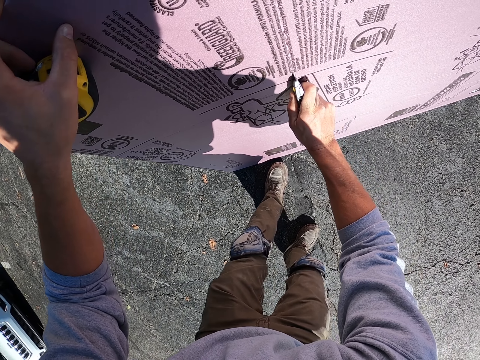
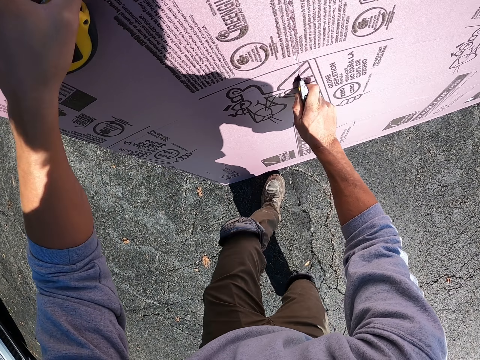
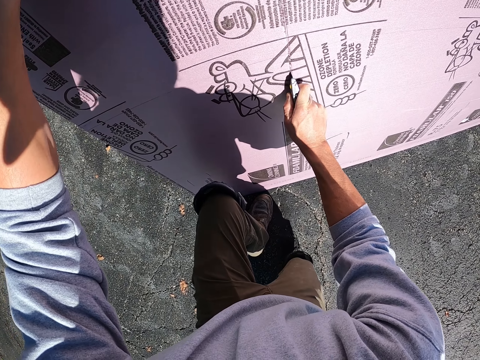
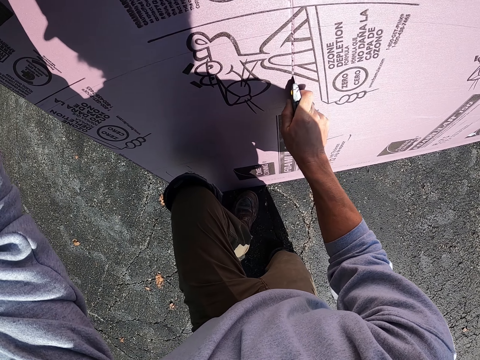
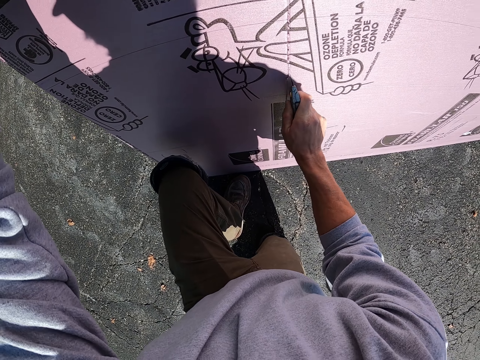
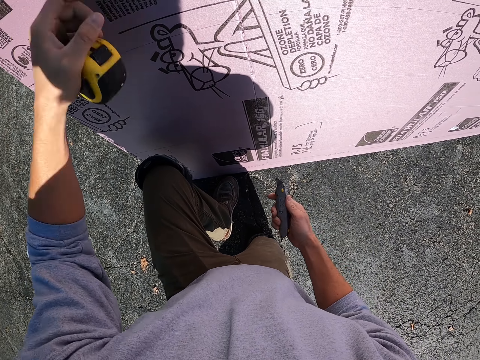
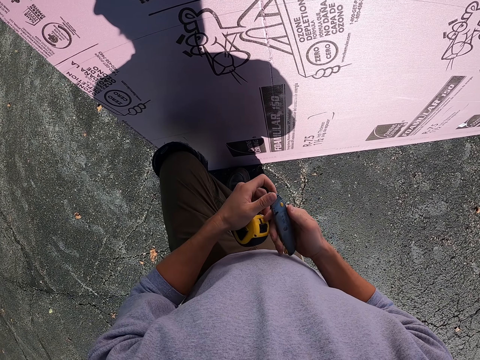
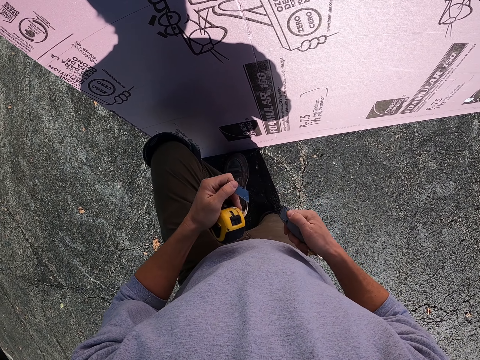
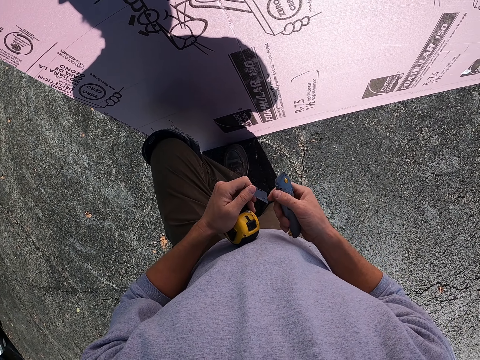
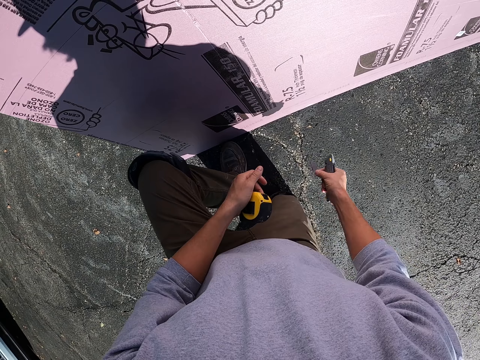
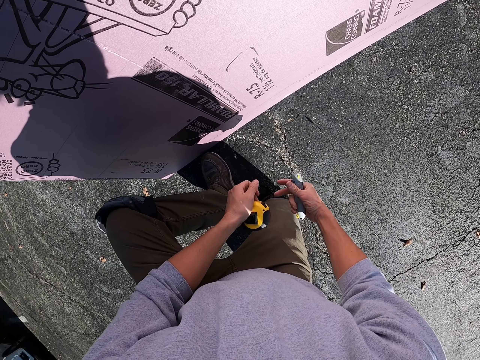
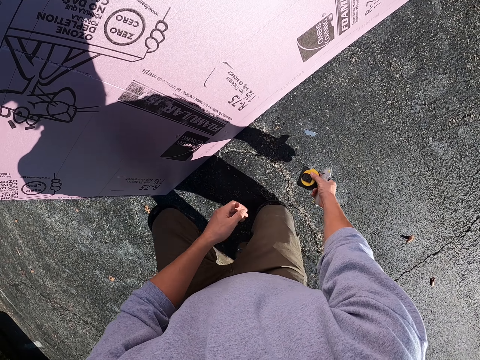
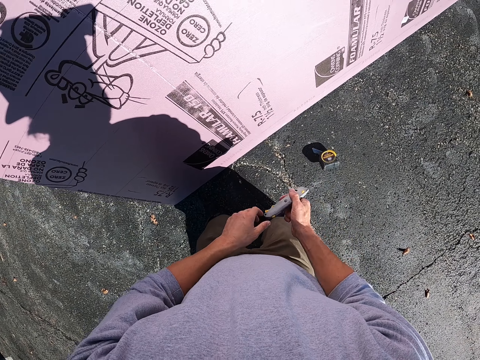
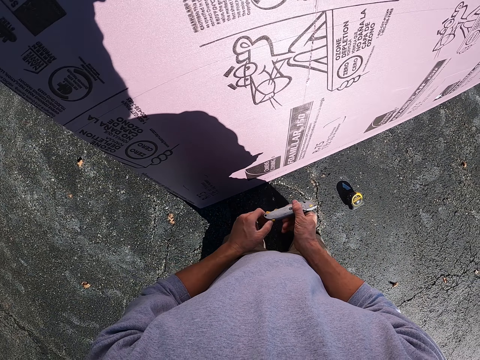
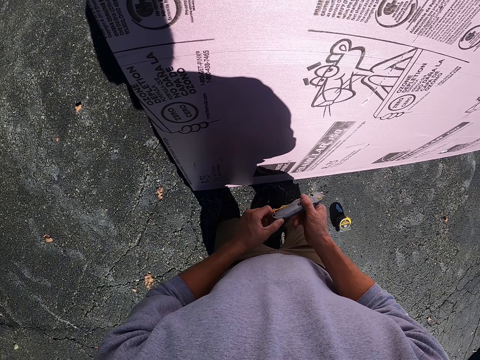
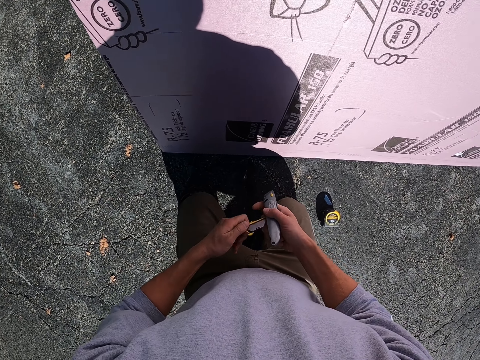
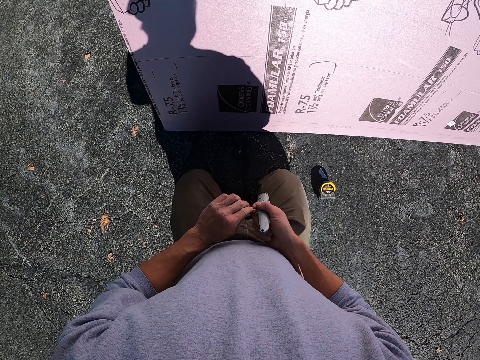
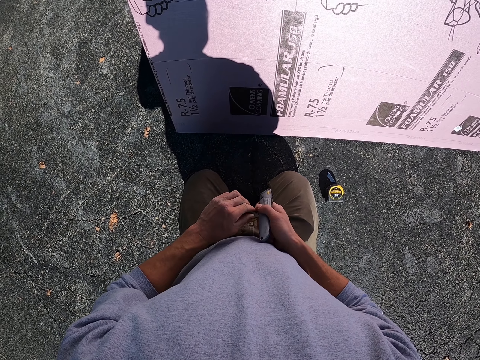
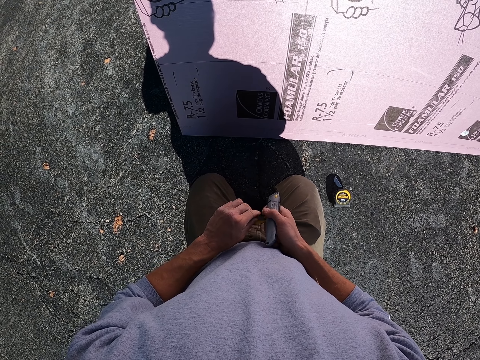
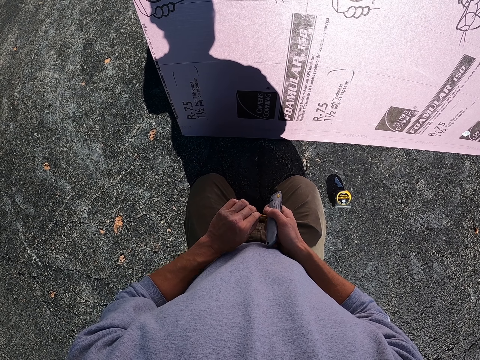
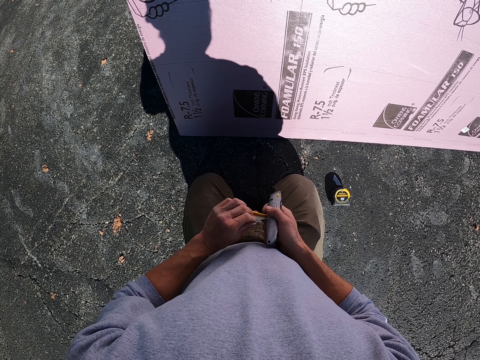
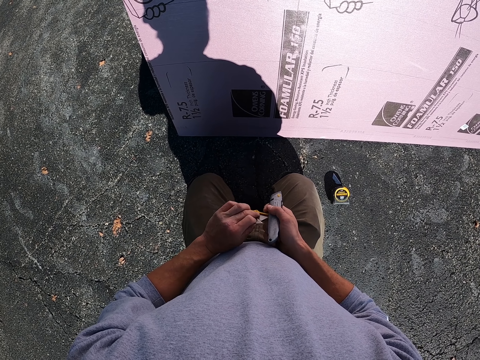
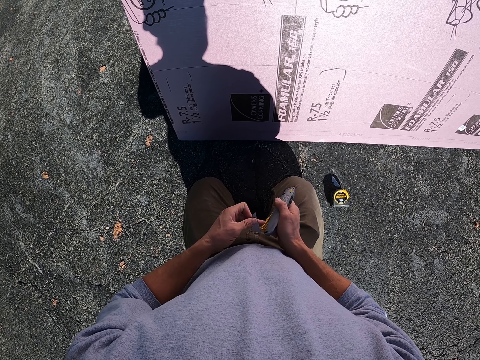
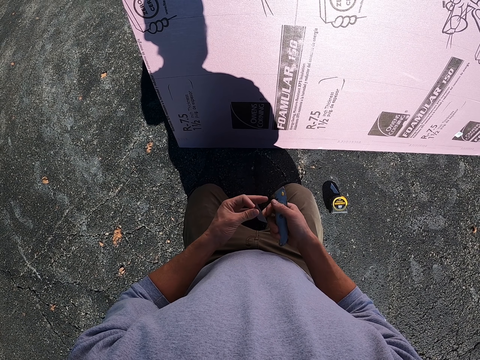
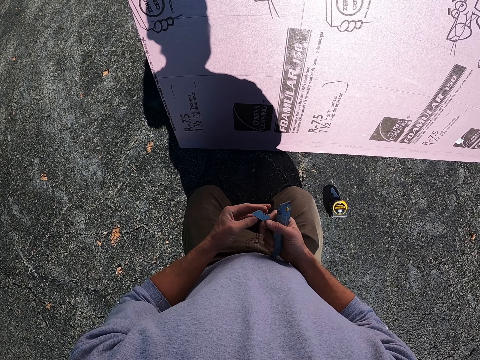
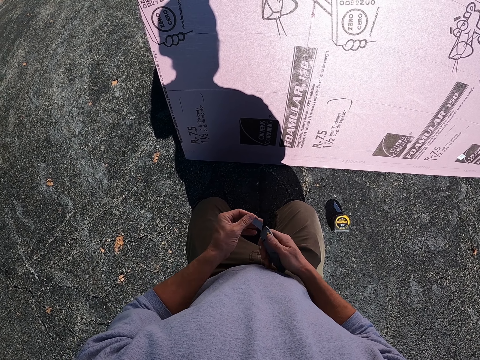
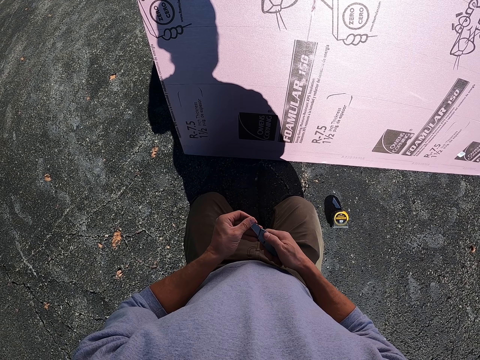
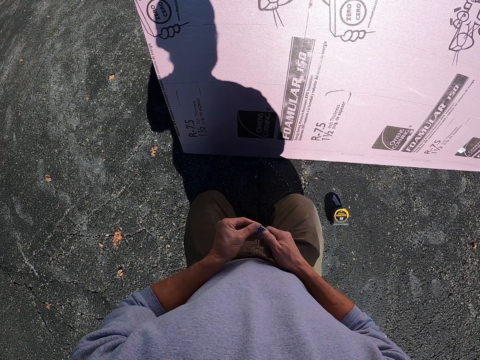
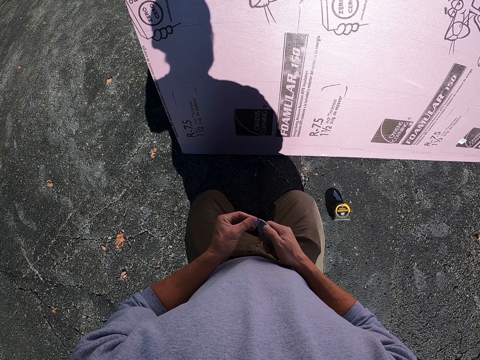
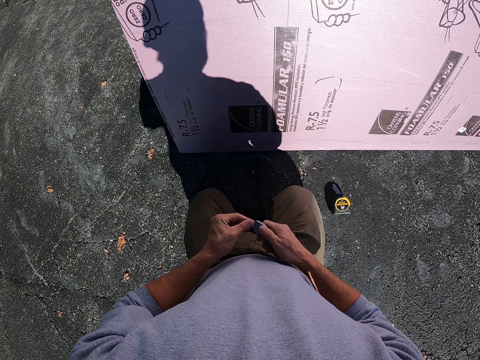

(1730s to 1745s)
The camera wearer squats beside the cardboard. They hold the knife. They remove the cutter blade or cutter knife. They throw the blade on the ground. They drop the measuring tape on the ground. They hold the knife. They remove the blade from the cutter. They hold the cutter knife. They insert the blade on the cutter.

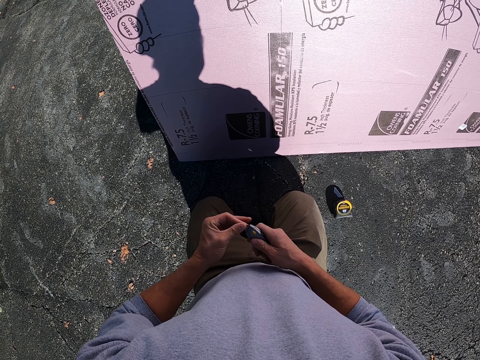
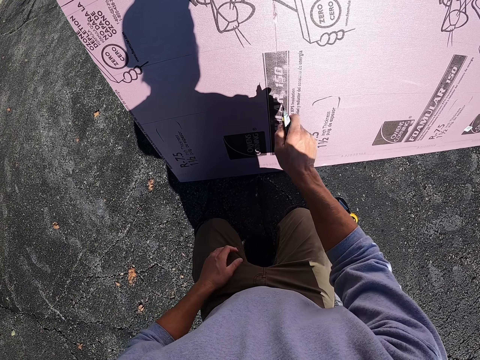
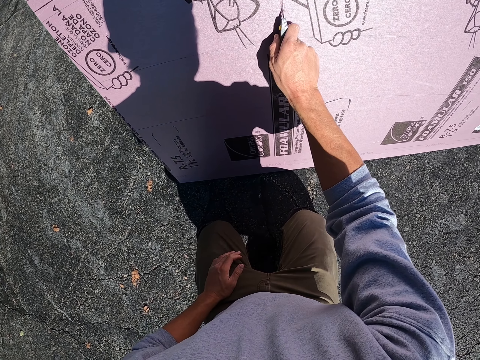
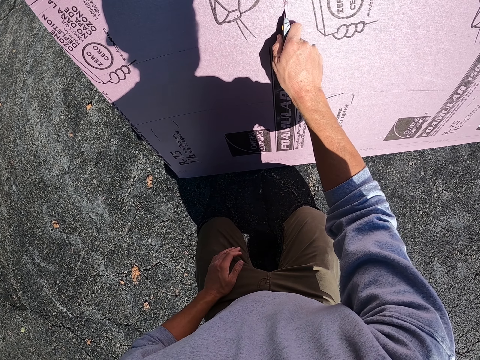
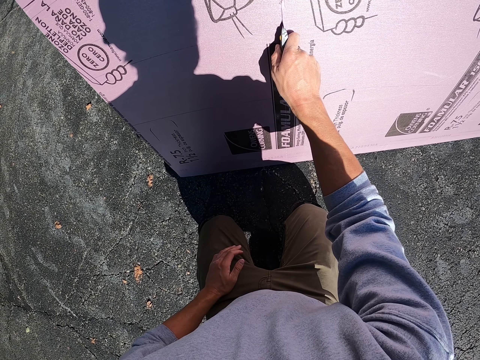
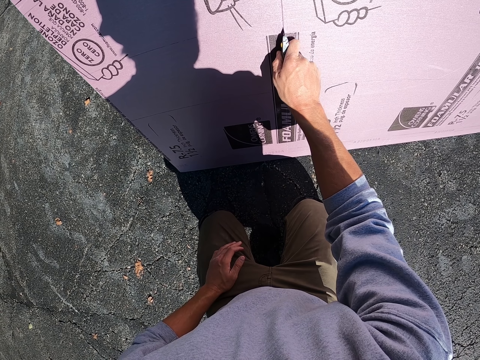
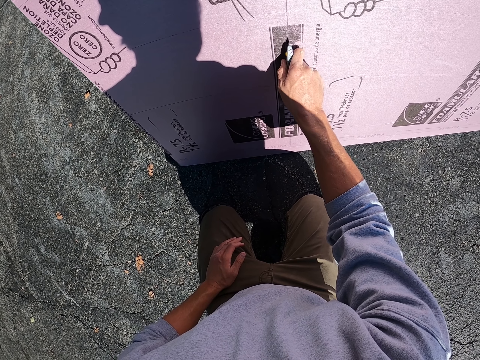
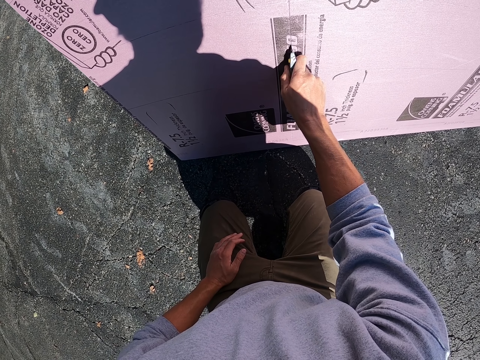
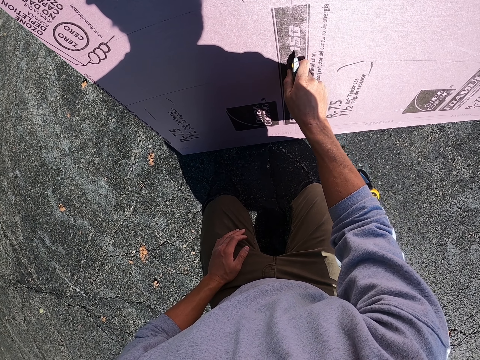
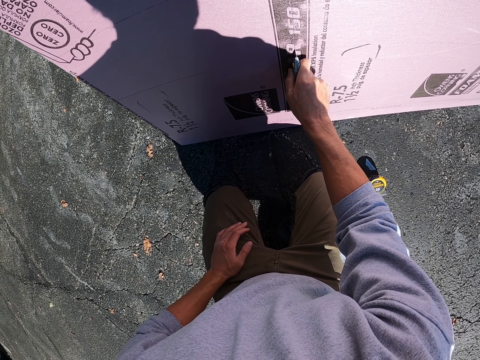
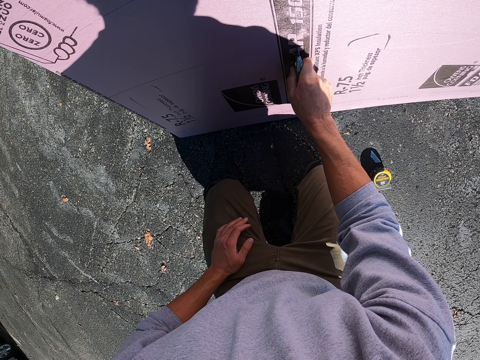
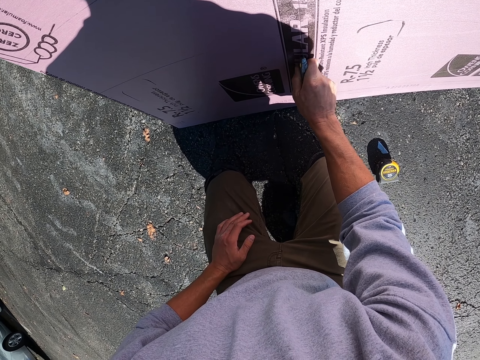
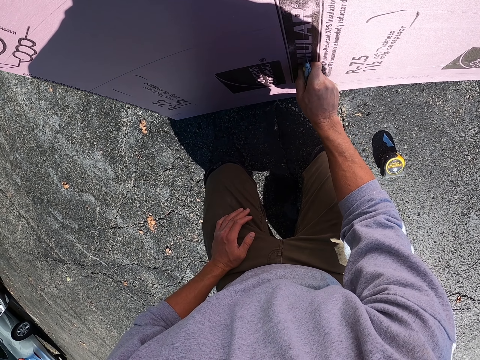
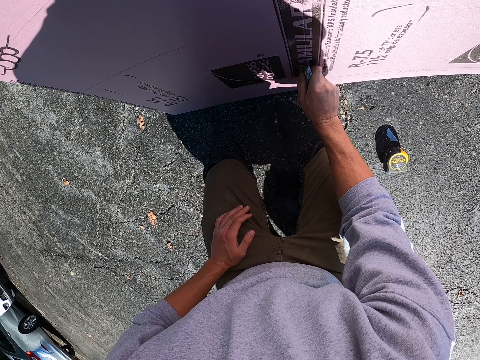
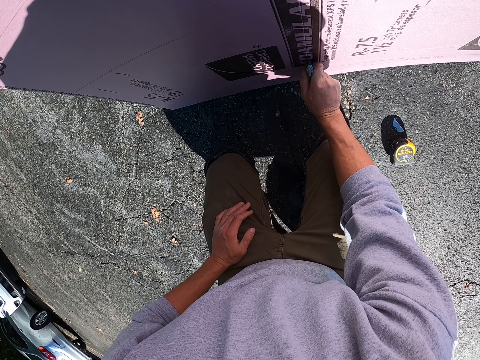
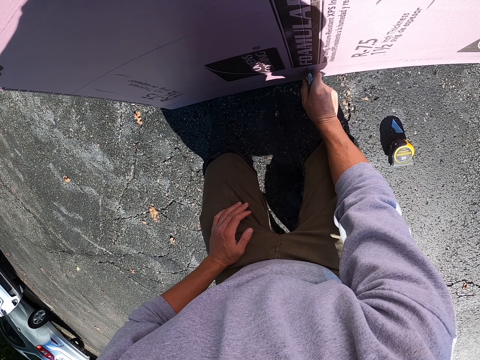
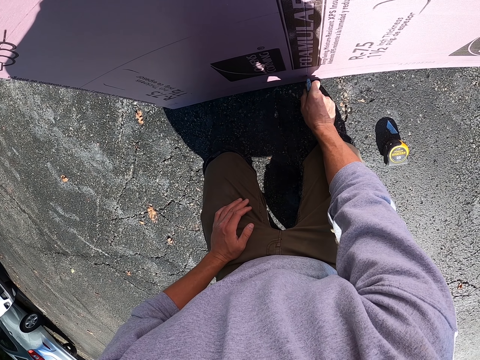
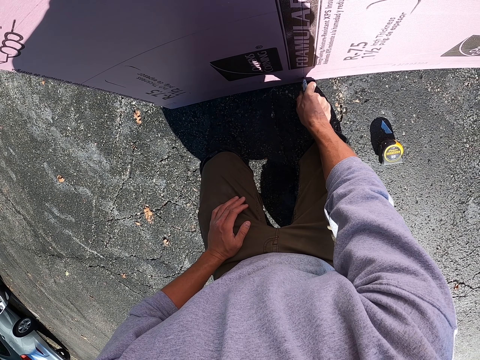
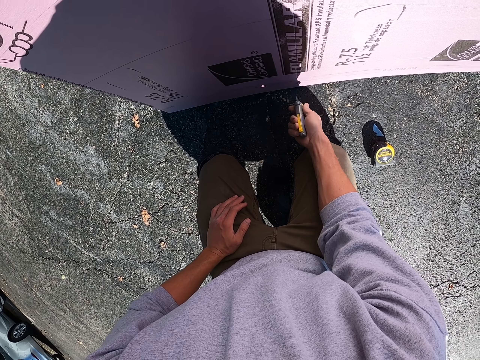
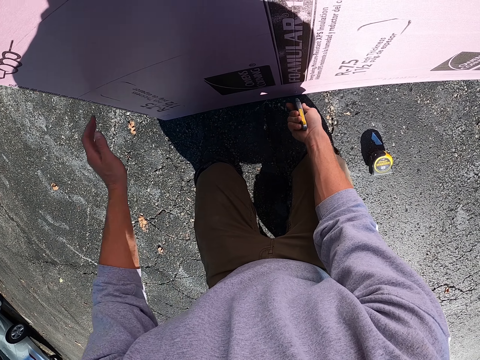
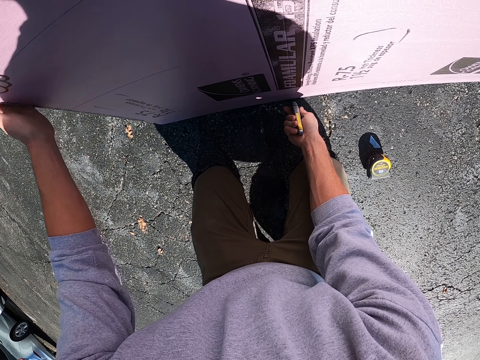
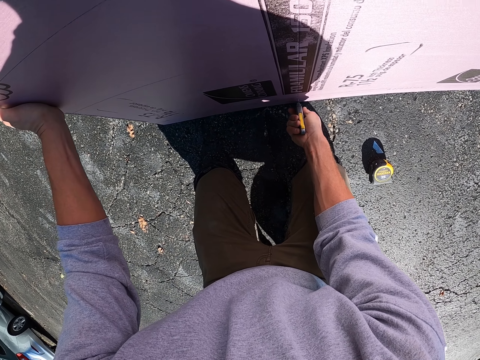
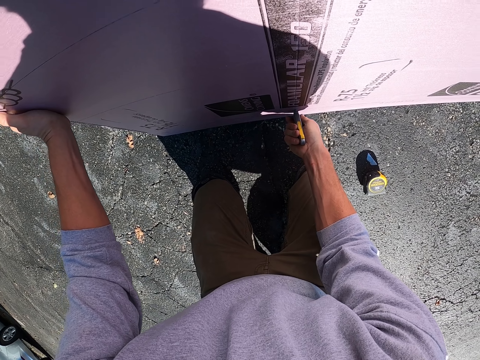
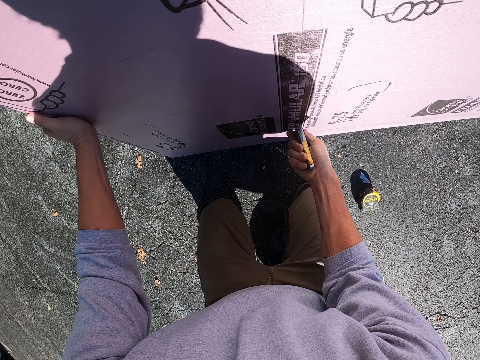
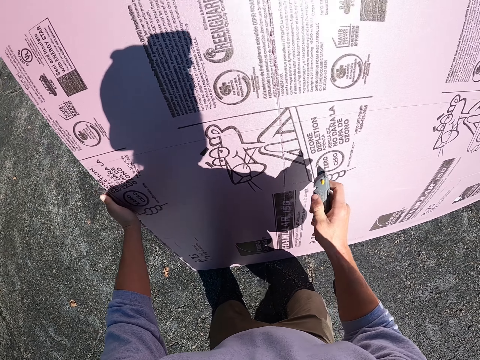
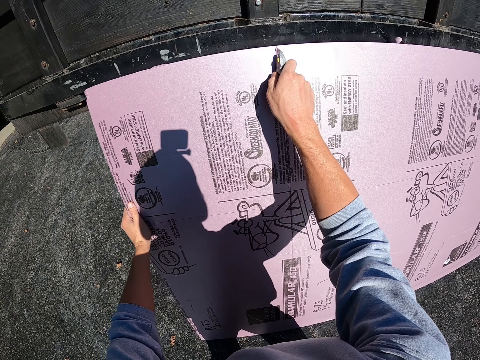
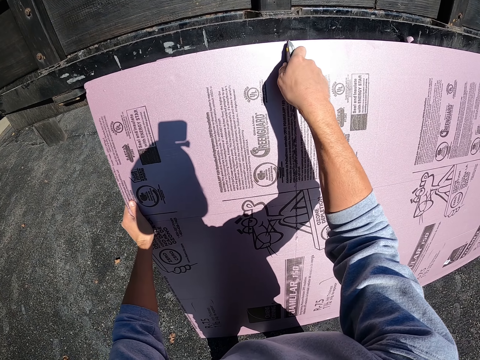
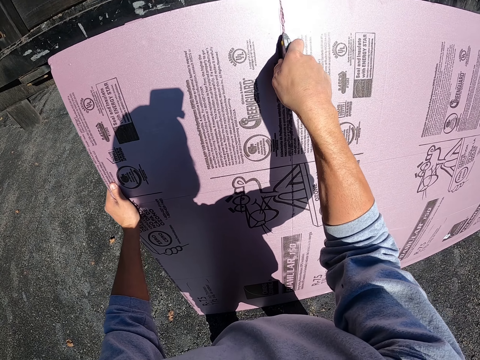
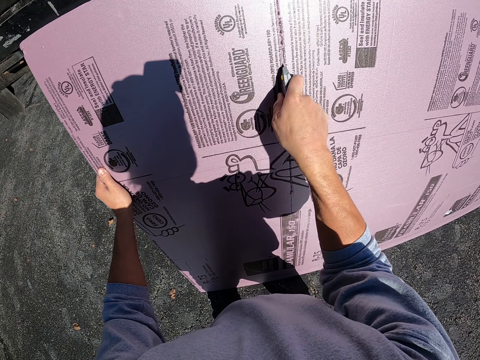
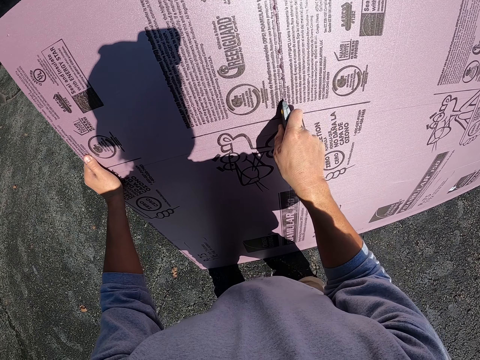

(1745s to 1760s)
The camera wearer continues cutting the plywood using a cutter. They hold the cardboard. They cut the cardboard. They hold the knife. They cut the cardboard.
